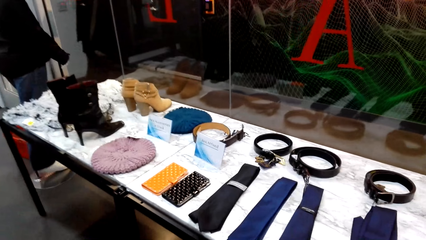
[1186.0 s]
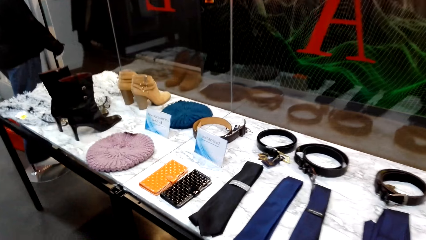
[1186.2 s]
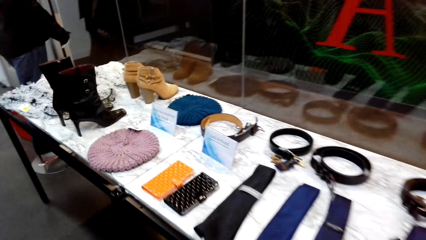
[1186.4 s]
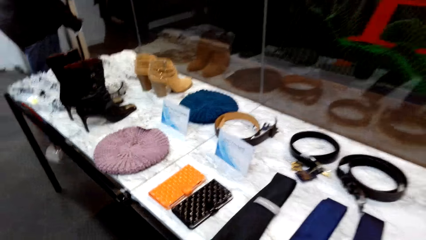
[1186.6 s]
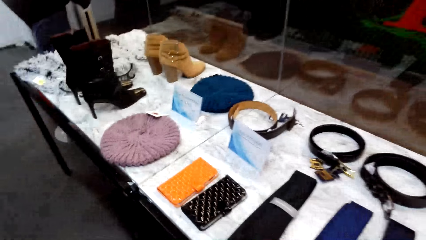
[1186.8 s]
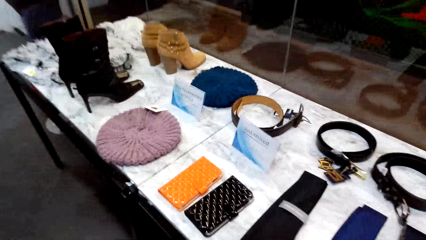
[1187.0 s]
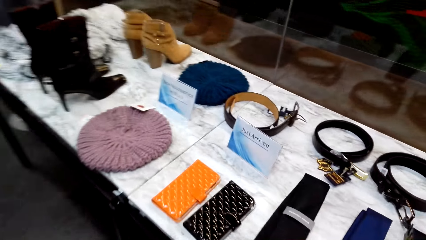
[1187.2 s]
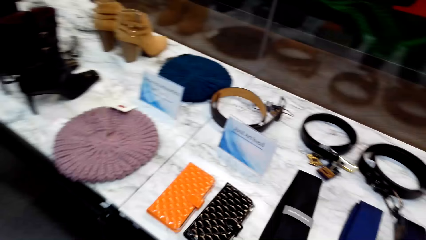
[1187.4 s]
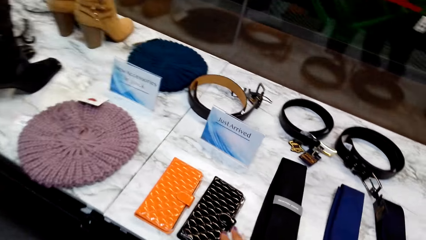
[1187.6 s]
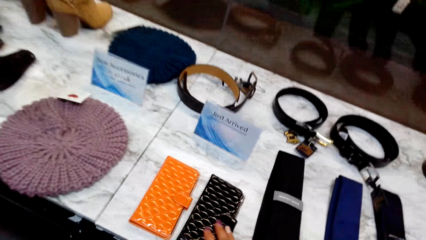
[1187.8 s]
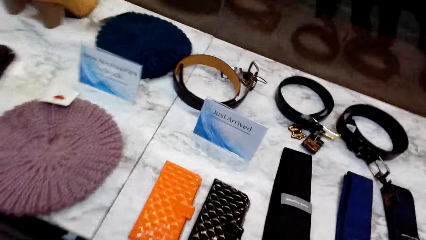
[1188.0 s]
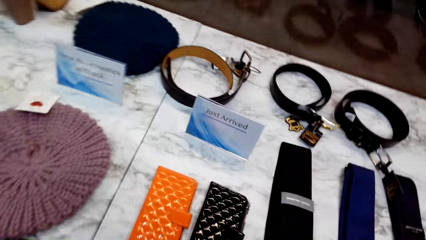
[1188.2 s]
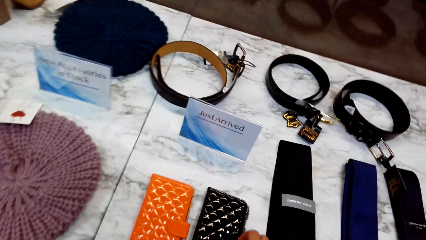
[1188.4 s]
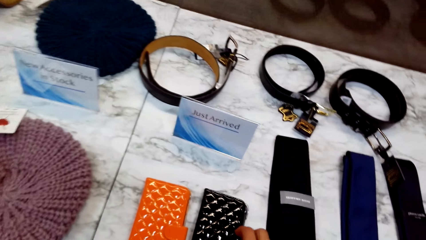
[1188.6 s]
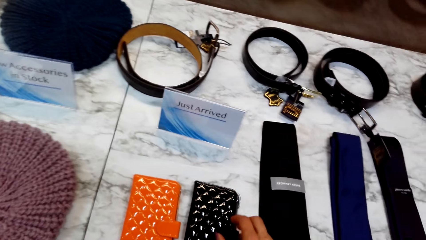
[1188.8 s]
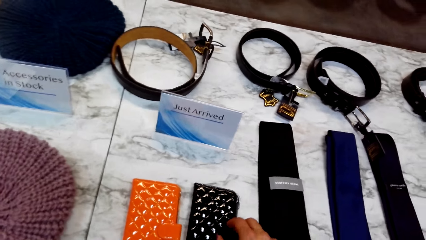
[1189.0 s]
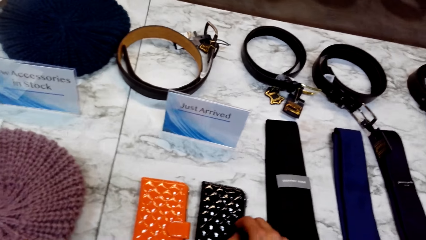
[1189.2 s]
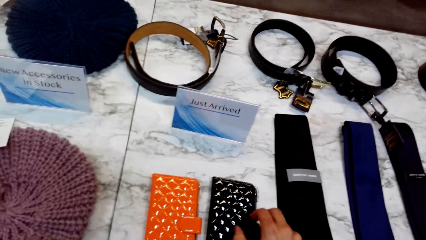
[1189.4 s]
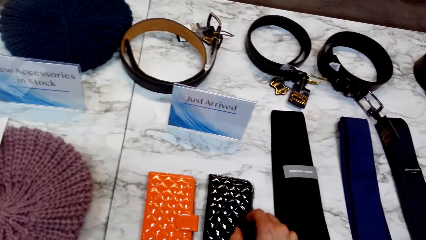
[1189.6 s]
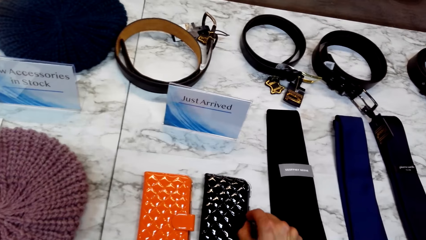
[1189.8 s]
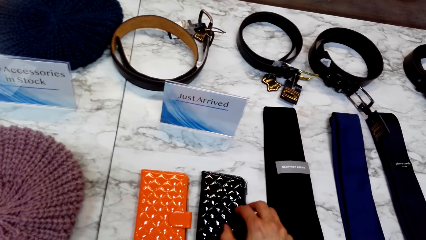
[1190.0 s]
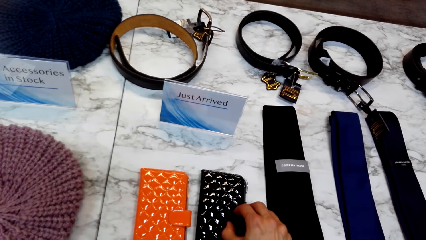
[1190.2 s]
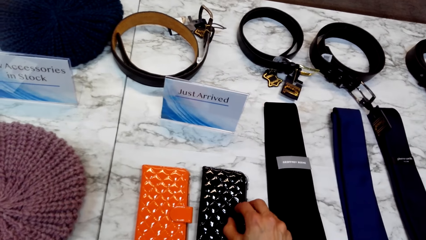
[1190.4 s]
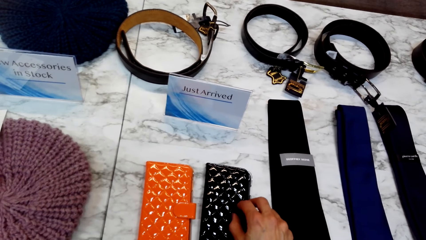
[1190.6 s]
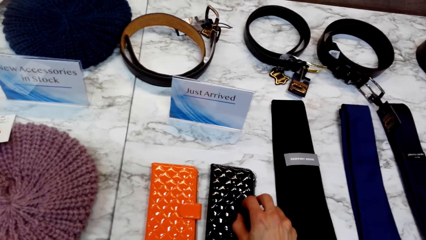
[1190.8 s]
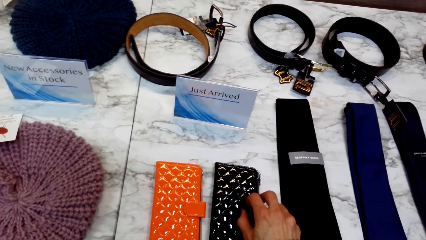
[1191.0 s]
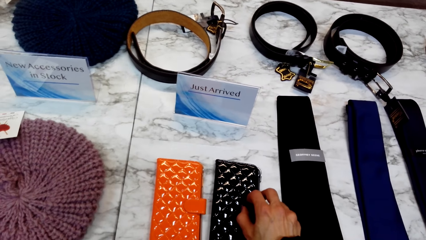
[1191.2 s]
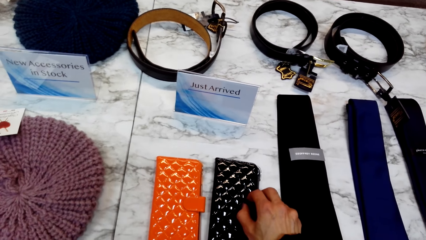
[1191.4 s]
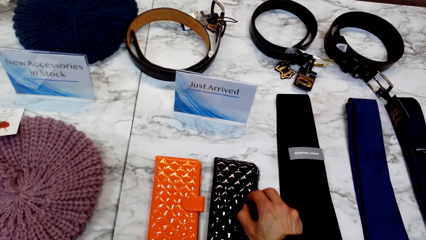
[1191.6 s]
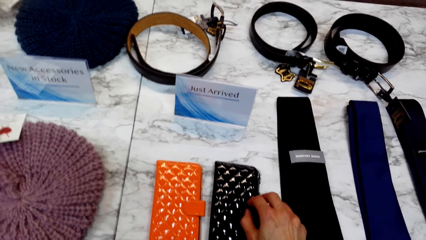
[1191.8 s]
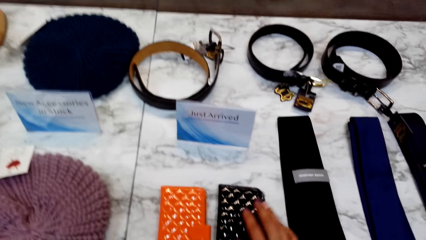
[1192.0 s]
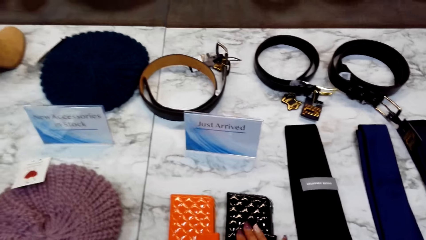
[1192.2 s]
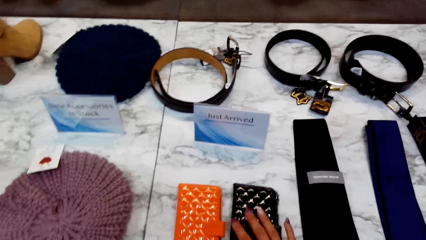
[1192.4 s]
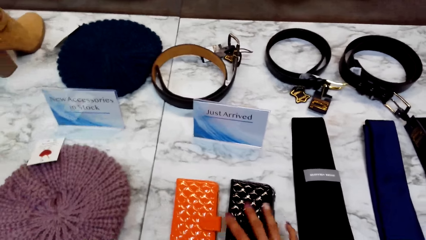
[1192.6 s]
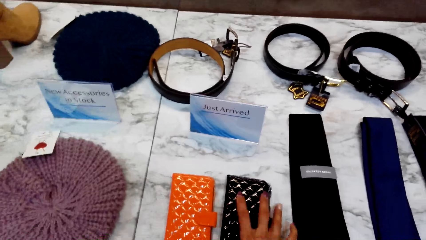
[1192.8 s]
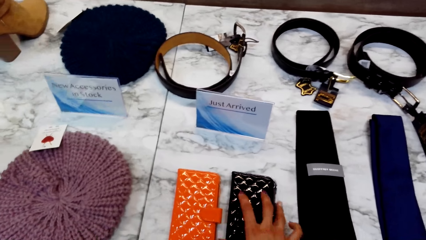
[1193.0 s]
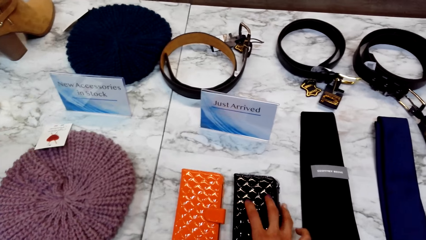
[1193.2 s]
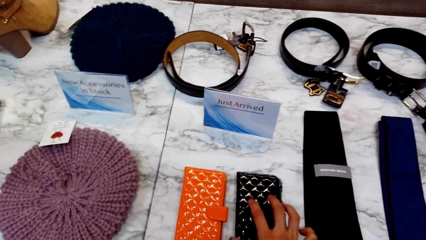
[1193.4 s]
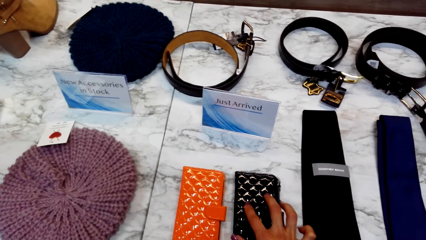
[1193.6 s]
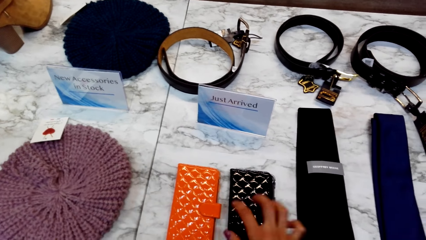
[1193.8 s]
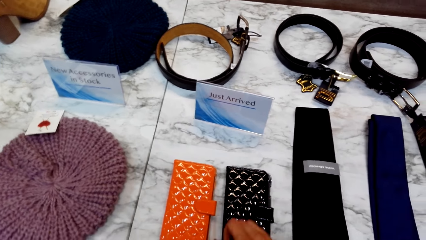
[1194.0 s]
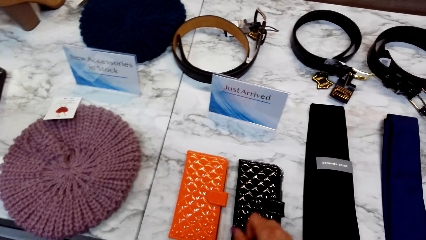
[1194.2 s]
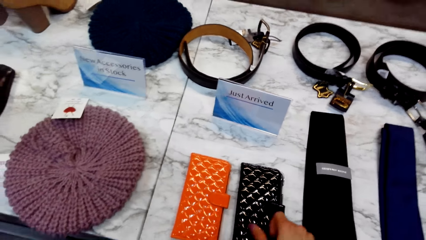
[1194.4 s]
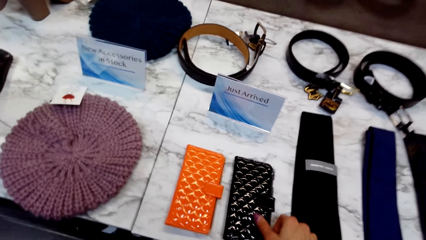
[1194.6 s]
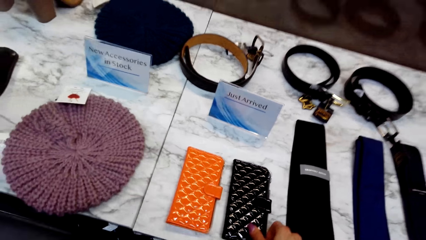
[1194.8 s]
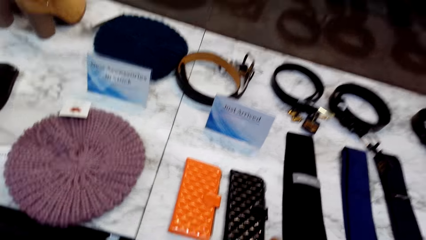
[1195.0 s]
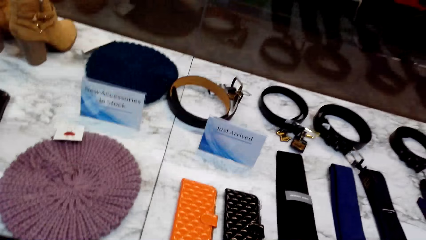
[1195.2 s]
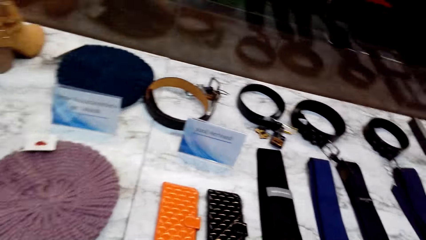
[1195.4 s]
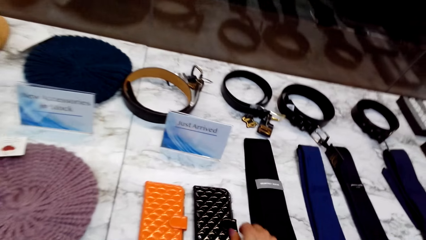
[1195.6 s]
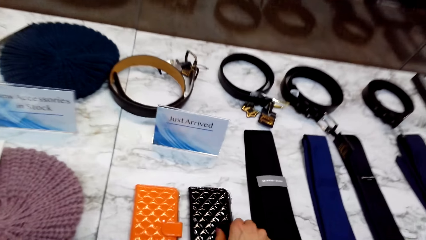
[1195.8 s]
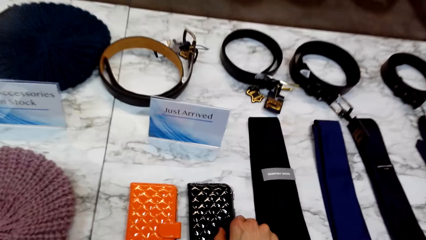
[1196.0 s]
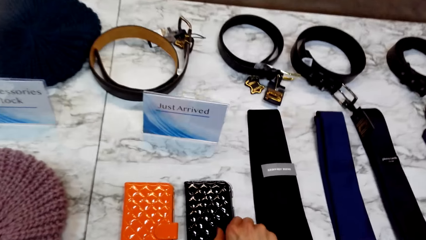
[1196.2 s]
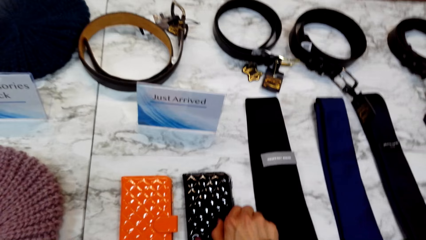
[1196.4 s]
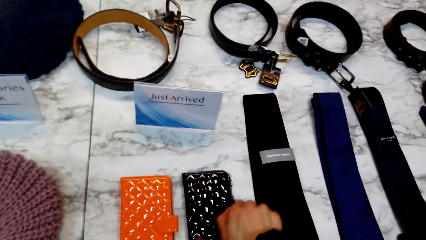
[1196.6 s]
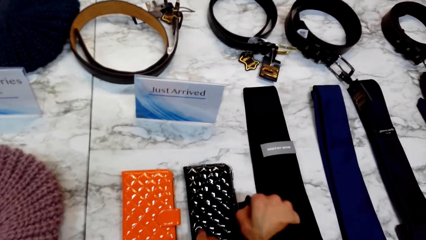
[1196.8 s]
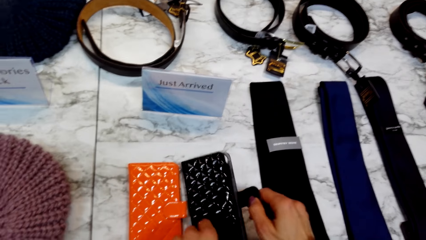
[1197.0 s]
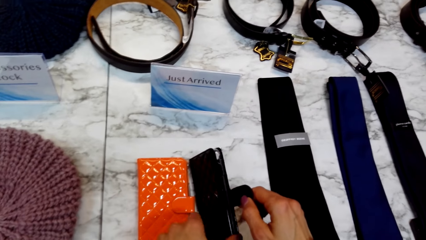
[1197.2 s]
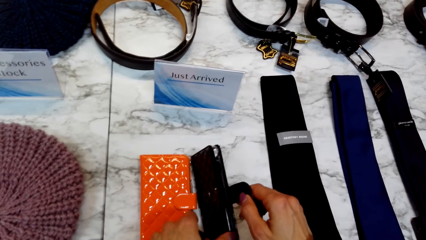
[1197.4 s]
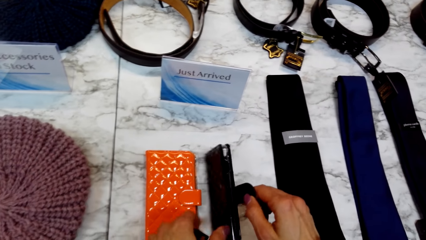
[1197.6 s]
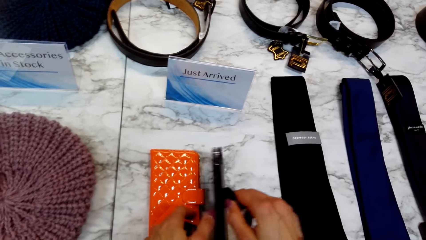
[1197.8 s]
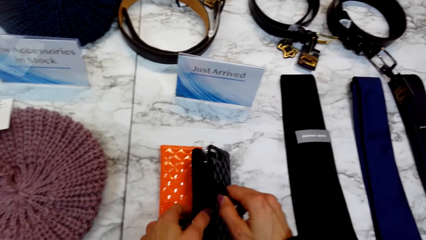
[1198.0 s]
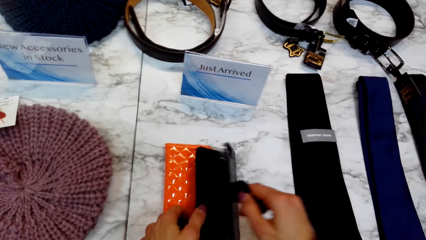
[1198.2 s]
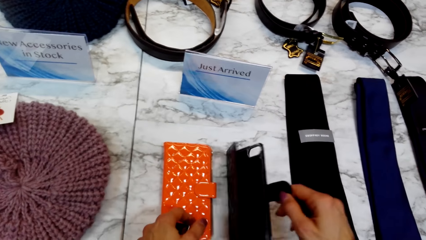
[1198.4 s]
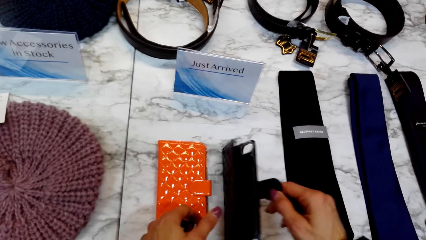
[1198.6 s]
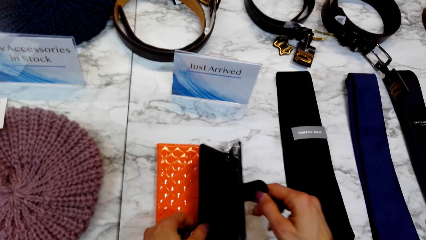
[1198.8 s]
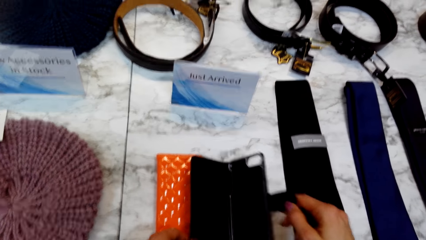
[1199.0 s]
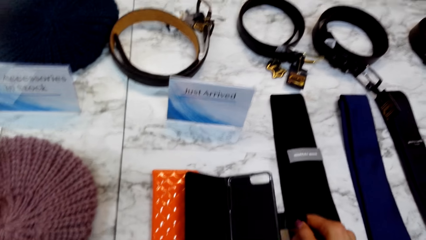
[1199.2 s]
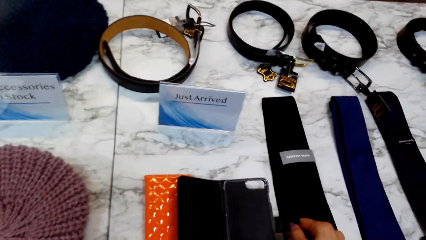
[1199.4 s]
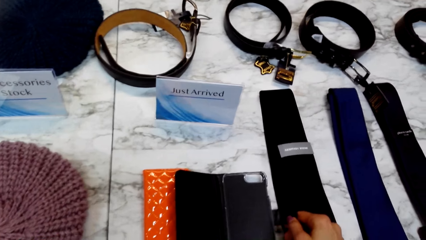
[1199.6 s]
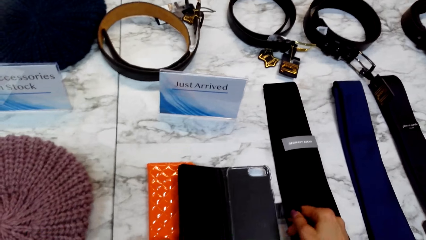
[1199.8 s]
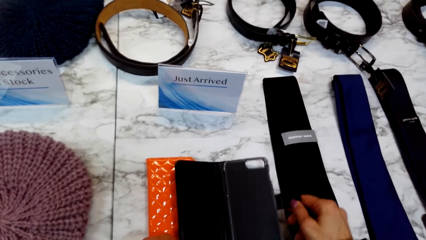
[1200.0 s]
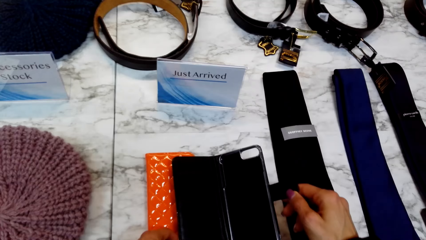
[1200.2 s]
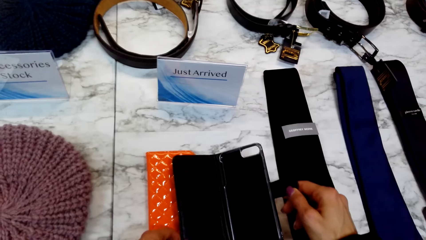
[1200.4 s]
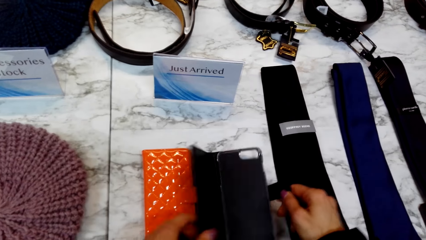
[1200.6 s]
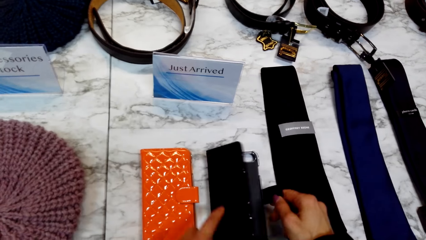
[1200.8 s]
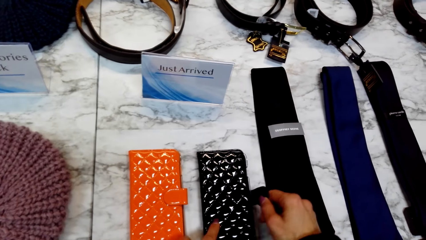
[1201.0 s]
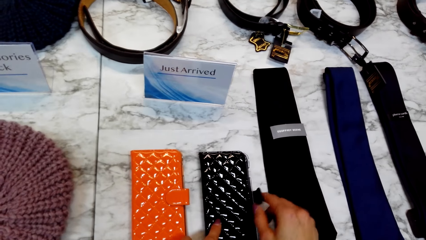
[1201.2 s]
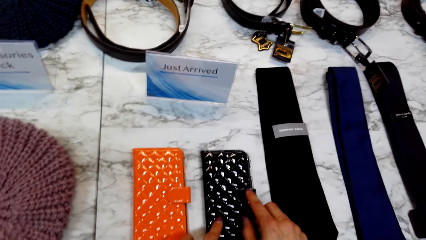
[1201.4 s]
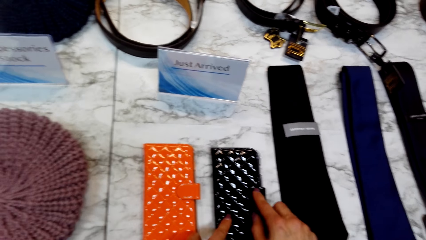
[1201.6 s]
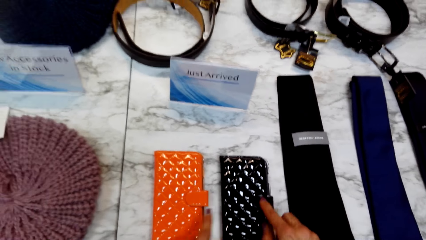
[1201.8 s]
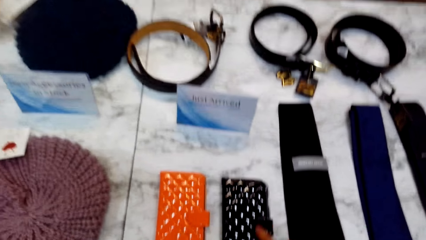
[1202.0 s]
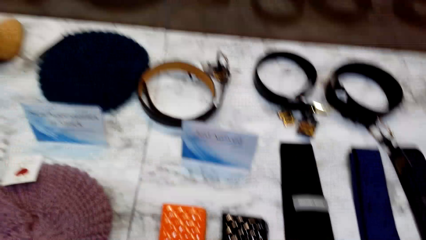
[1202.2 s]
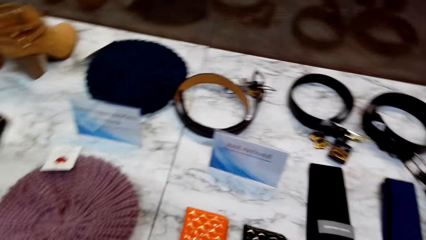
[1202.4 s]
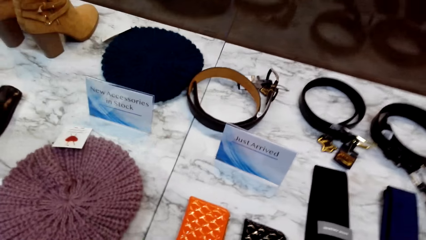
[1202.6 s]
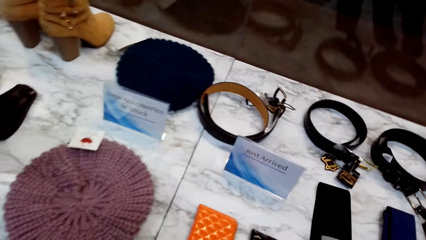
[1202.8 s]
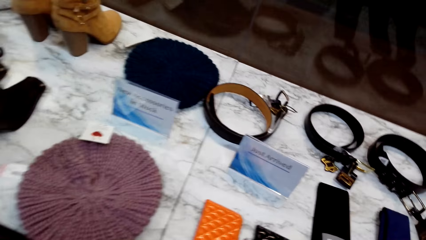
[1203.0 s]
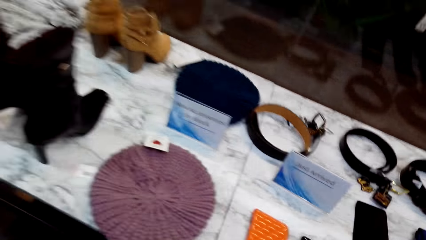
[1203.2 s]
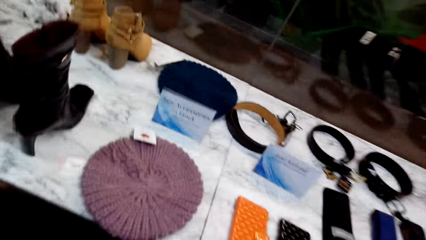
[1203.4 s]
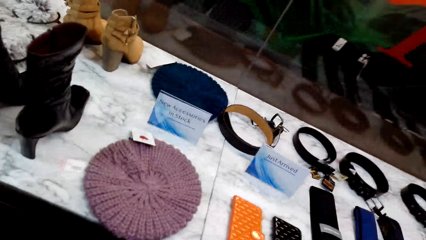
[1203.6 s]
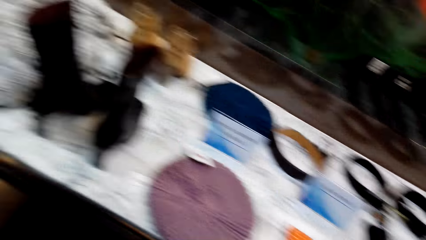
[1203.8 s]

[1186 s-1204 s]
The camera wearer talks to a man. She touches the wallet. She talks to the man again. She inspects the phone case. She opens the phone case. She opens the phone case again. The man talks to the camera wearer. The camera wearer holds the phone case with both her hands. She talks to the man. She closes the phone case with both her hands. She opens the wallet. She talks to the man.
